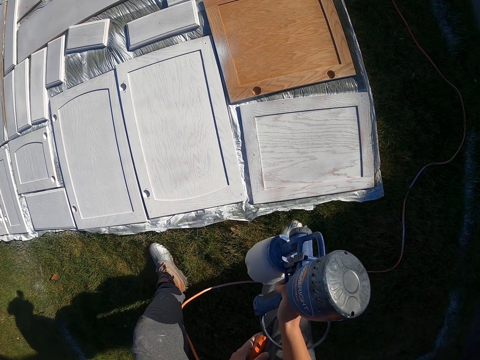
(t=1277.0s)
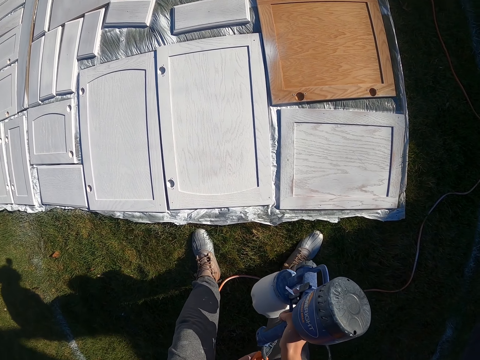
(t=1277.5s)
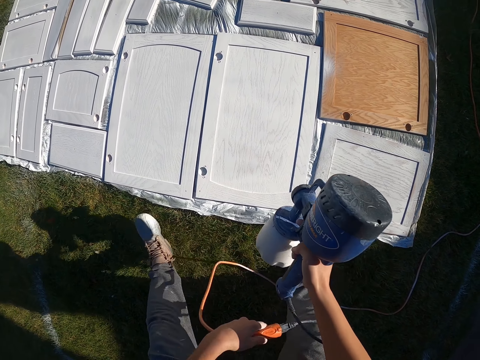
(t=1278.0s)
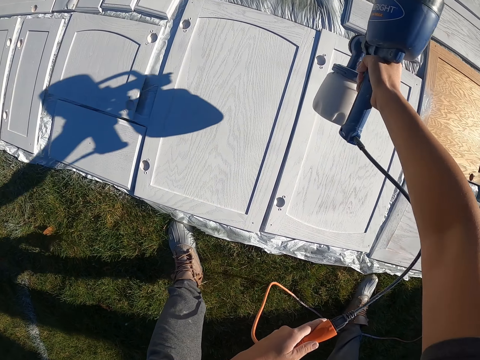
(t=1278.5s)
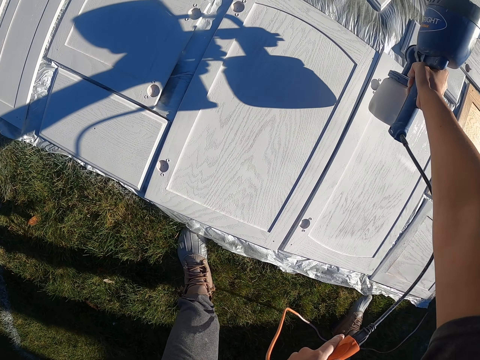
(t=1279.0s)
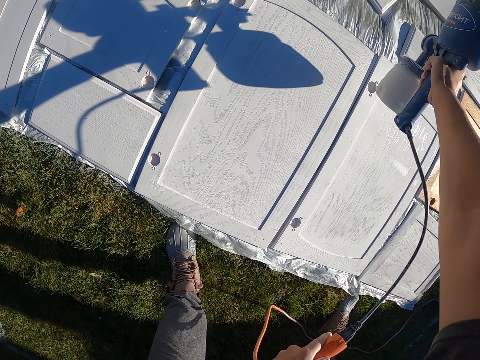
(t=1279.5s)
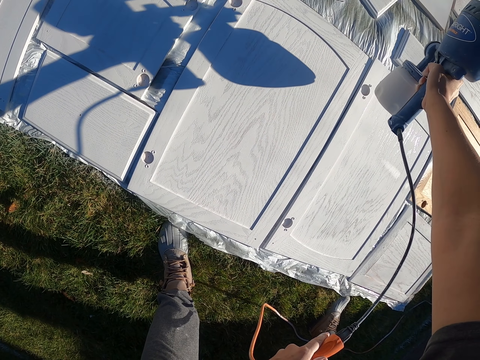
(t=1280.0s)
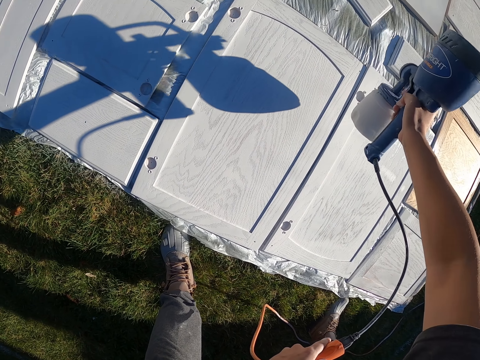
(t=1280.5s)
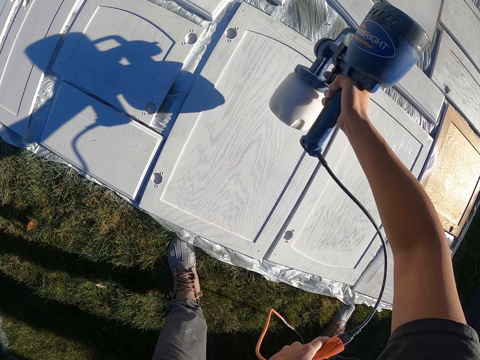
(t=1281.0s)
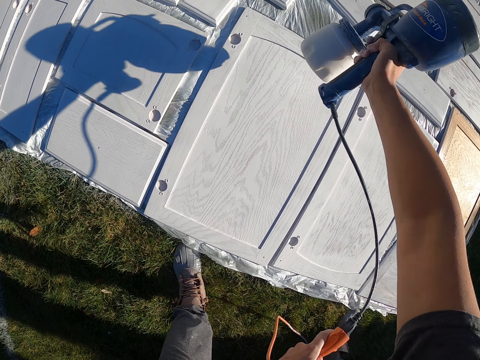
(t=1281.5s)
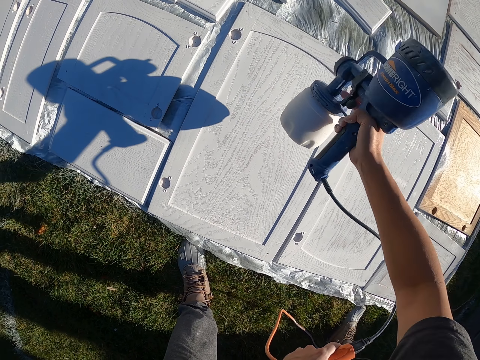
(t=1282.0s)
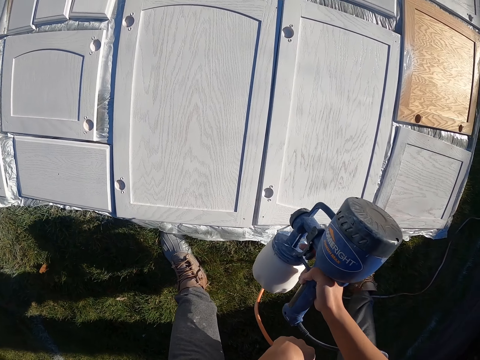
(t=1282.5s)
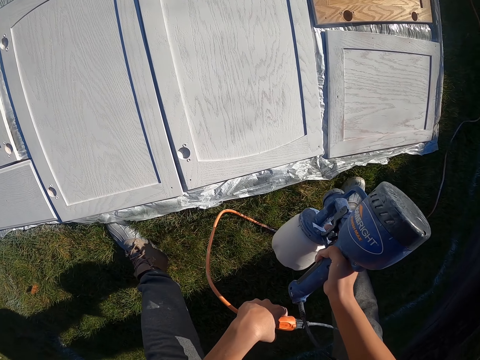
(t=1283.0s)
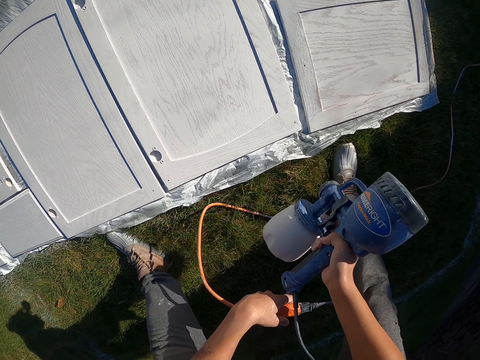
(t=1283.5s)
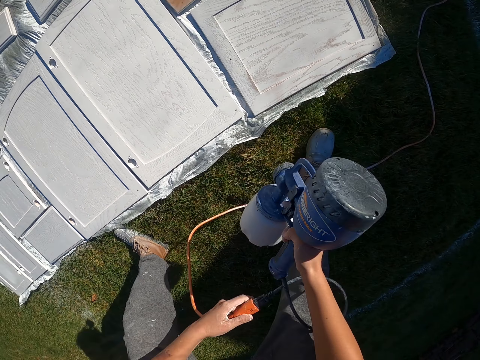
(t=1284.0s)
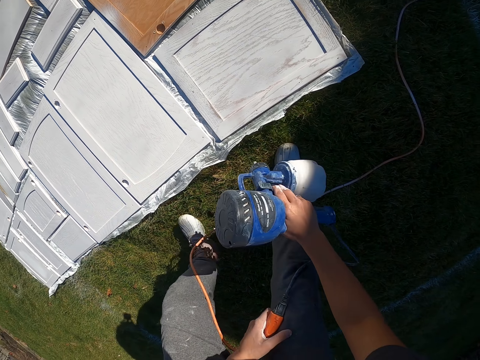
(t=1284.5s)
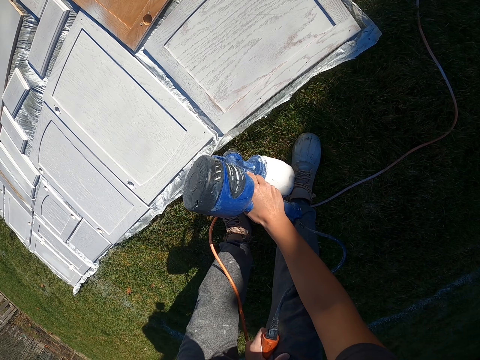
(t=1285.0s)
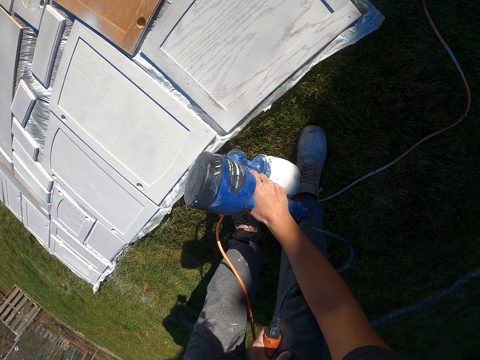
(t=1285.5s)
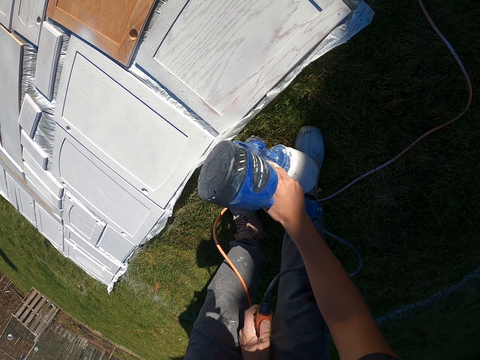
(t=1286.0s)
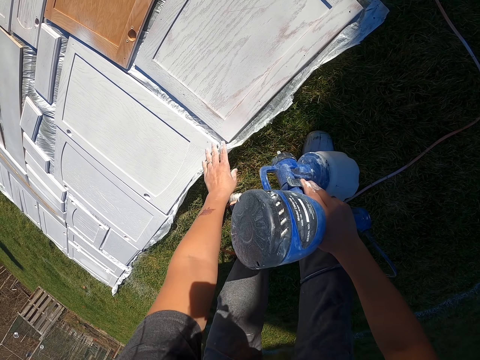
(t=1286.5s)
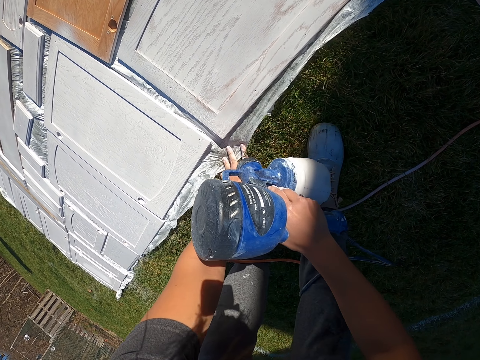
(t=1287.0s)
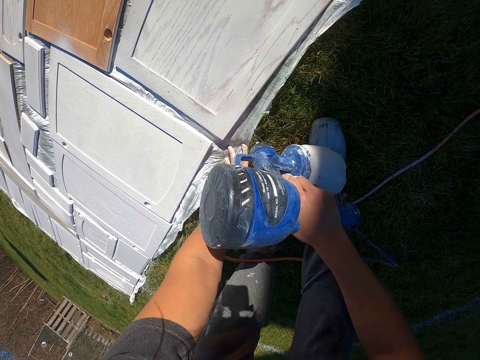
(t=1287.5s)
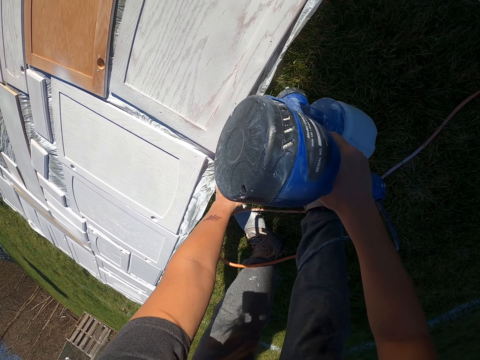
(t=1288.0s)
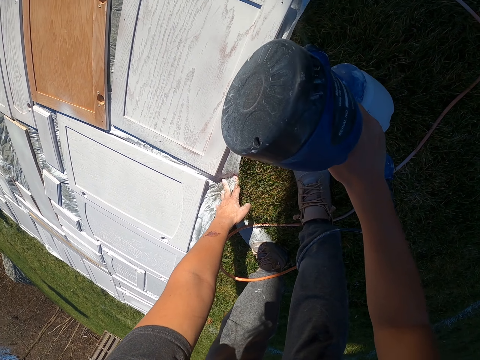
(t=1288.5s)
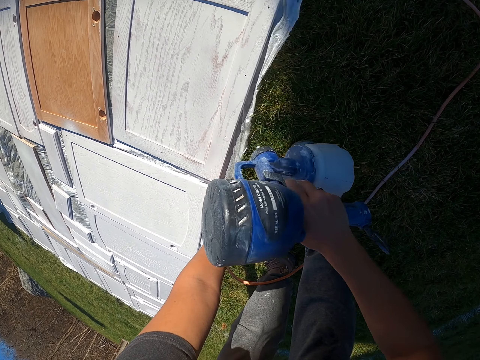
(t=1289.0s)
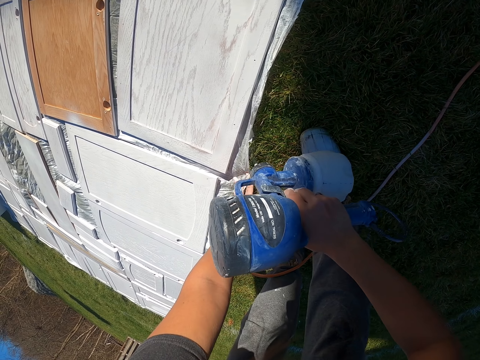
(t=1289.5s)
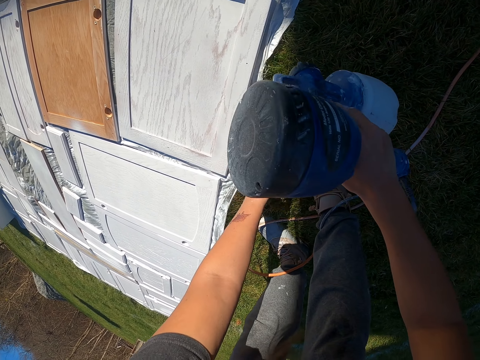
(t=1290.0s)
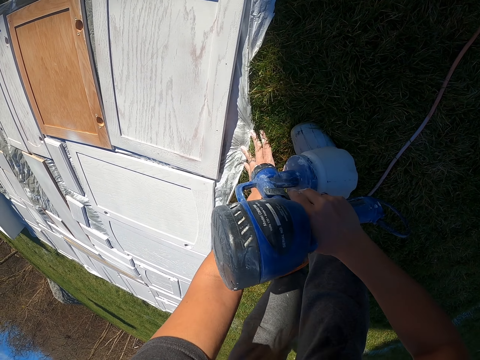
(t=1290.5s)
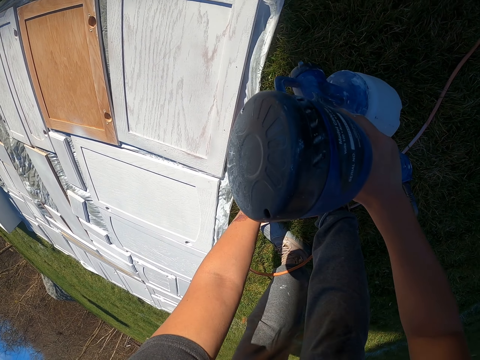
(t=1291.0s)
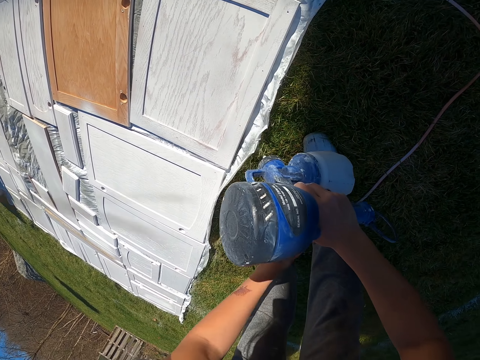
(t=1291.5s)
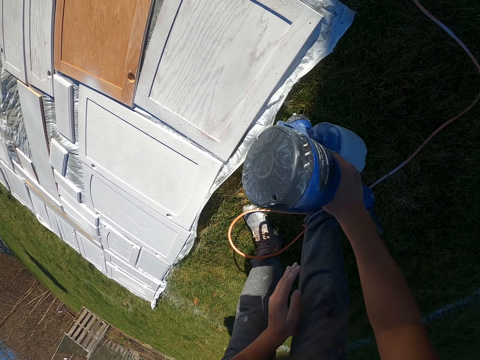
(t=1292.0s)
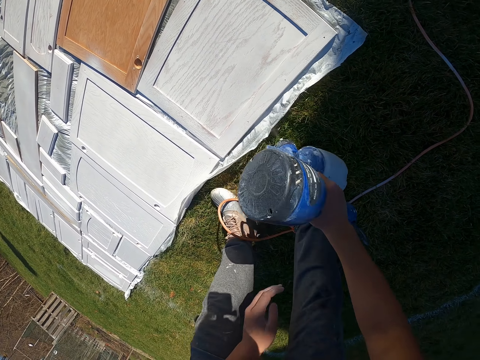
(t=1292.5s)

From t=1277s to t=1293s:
The camera wearer adjusts their legs. They step. They spray paint on a cabinet door with the paint sprayer. They adjust the paint sprayer. They spray paint on the cabinet door with the paint sprayer. They adjust the polythene paper. They spray paint on the cabinet door with the paint sprayer.

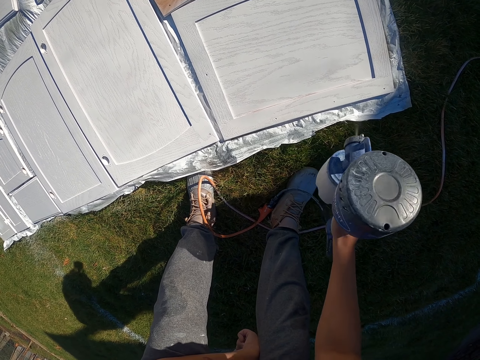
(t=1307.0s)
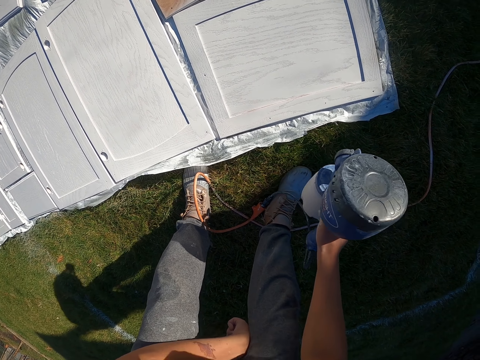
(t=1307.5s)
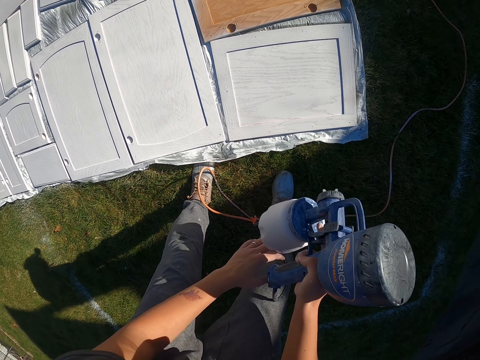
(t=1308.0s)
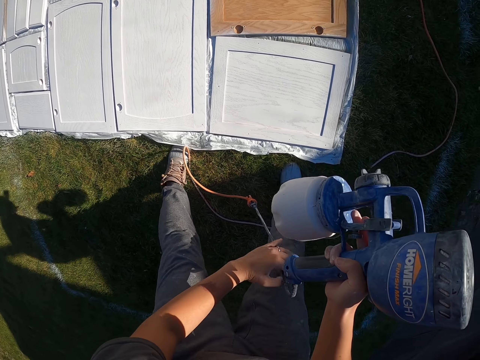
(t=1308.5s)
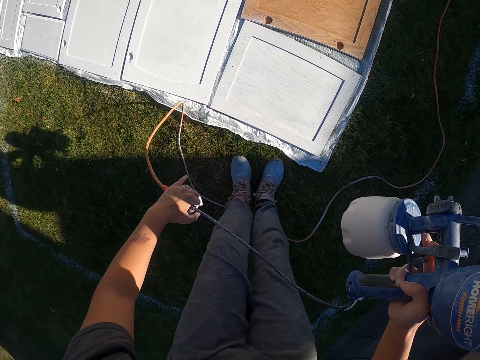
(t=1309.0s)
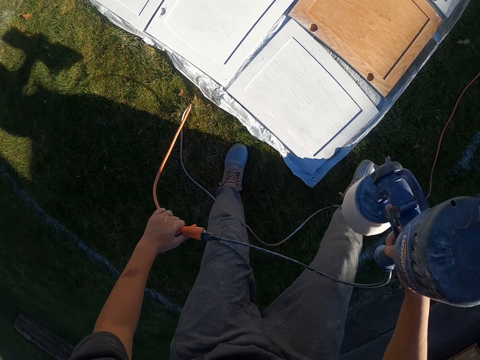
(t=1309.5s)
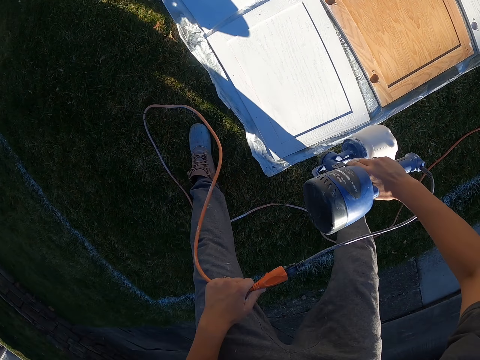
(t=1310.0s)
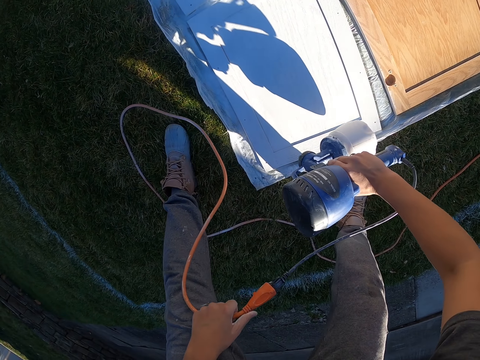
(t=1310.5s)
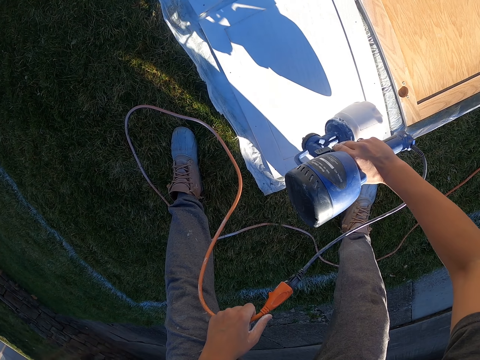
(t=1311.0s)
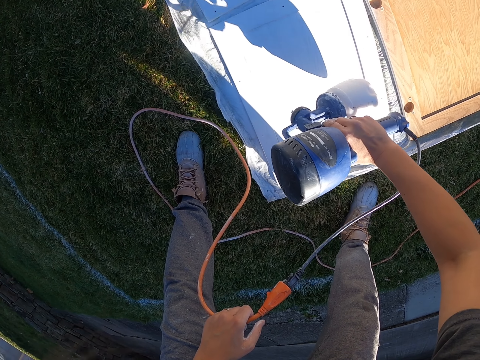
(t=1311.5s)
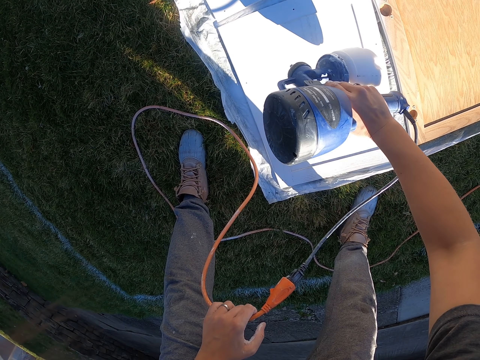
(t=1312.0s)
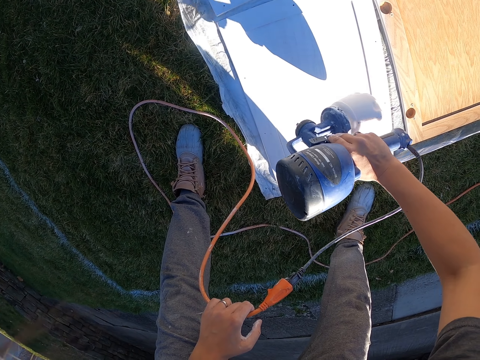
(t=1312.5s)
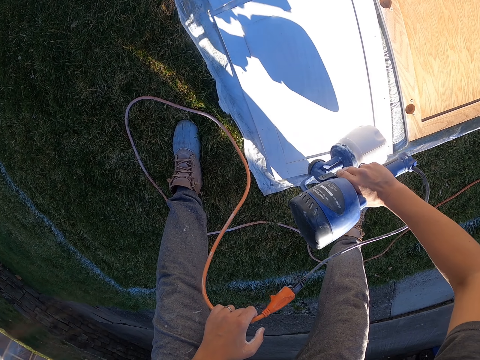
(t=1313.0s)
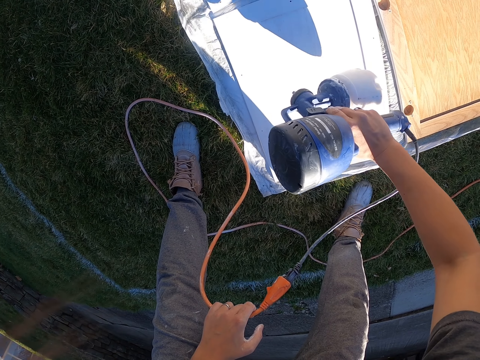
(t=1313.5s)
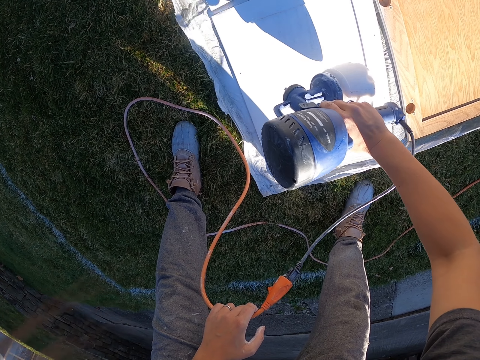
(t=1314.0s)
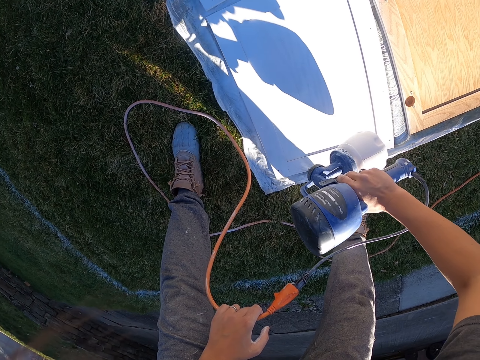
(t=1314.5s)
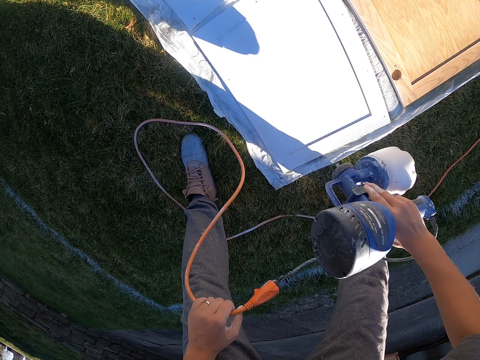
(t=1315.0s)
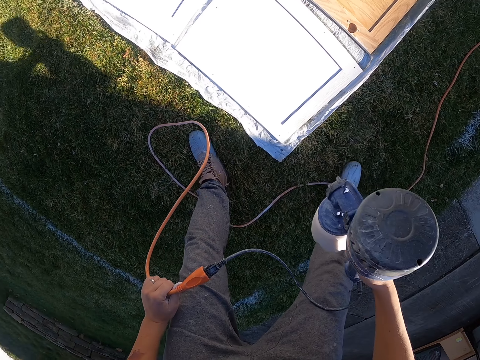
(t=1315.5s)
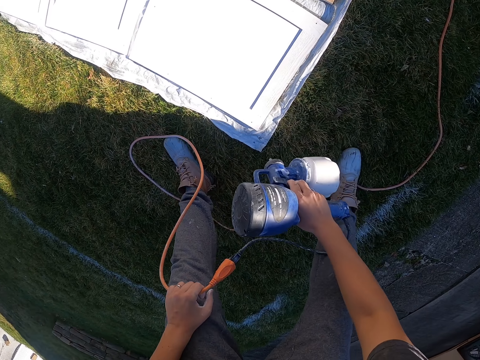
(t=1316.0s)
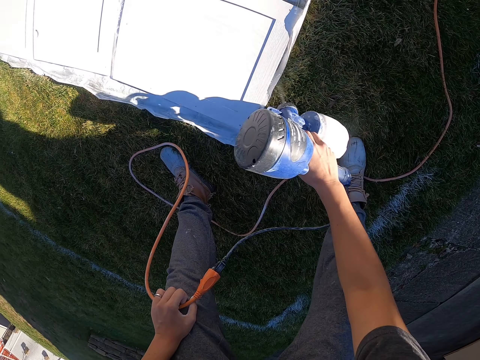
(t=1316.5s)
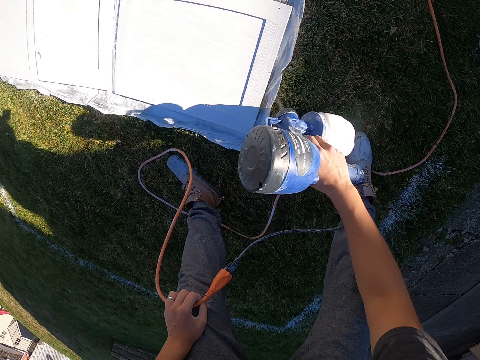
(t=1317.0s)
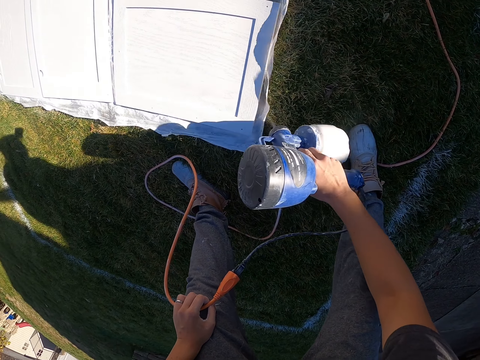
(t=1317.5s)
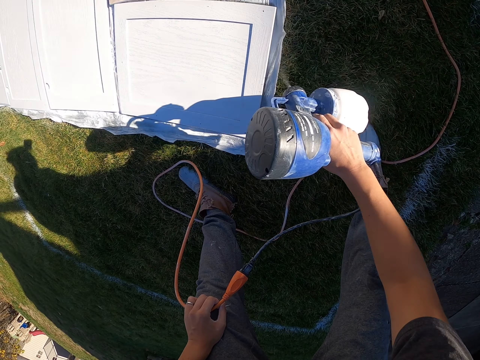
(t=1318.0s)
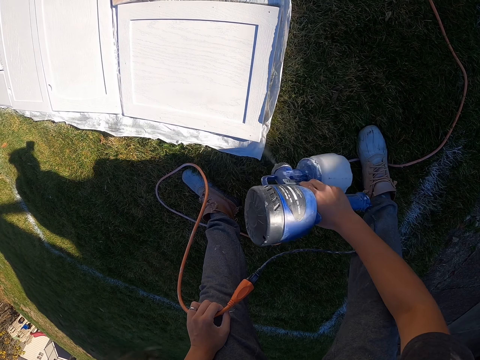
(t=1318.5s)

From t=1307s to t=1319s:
The camera wearer adjusts the paint sprayer cable. They step. They spray paint on a cabinet door with the paint sprayer. They adjust the paint sprayer. They spray paint on the cabinet door with the paint sprayer.
